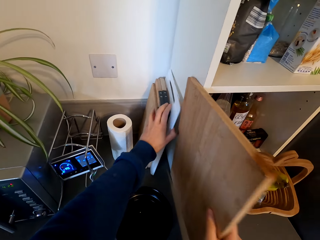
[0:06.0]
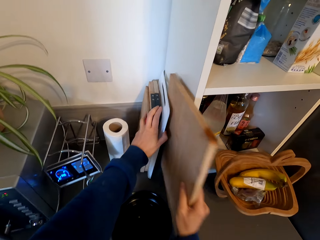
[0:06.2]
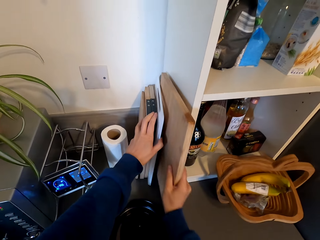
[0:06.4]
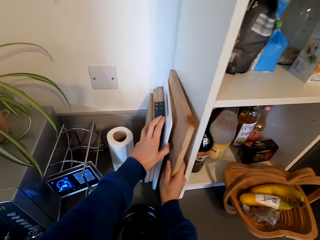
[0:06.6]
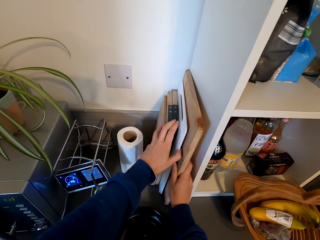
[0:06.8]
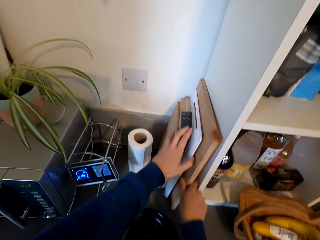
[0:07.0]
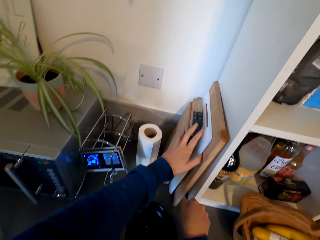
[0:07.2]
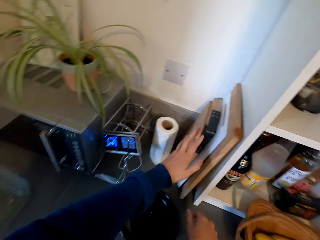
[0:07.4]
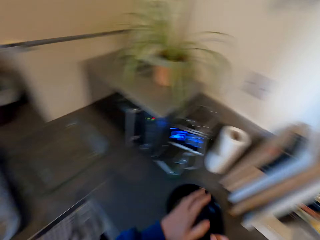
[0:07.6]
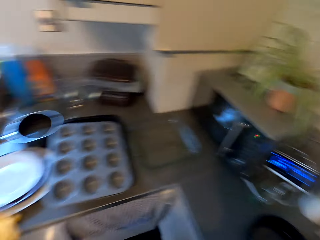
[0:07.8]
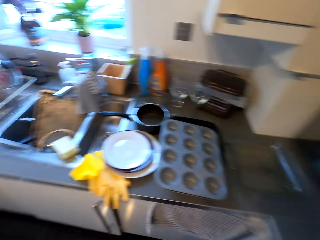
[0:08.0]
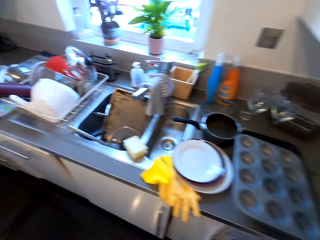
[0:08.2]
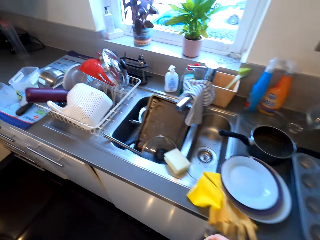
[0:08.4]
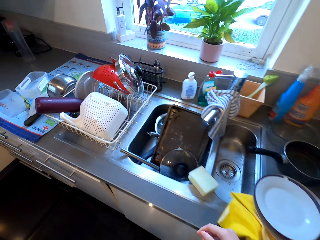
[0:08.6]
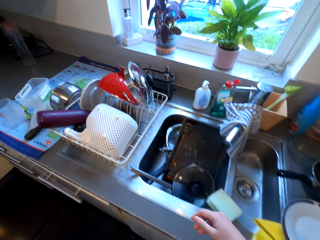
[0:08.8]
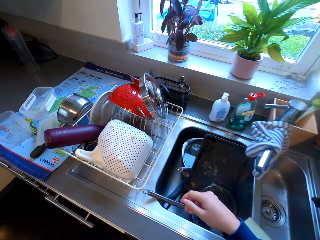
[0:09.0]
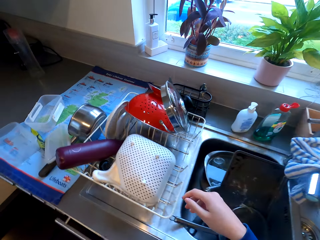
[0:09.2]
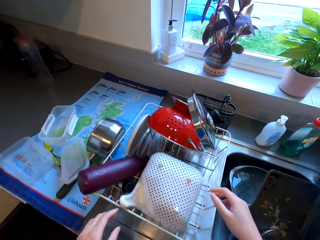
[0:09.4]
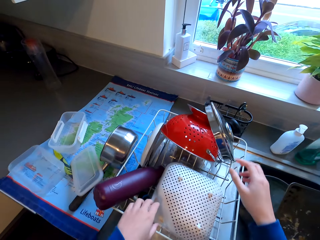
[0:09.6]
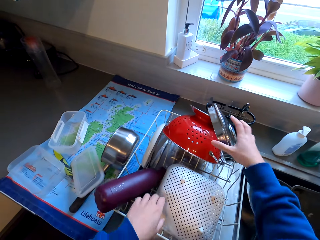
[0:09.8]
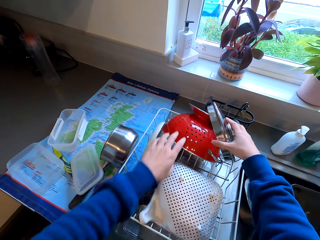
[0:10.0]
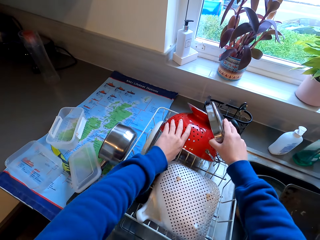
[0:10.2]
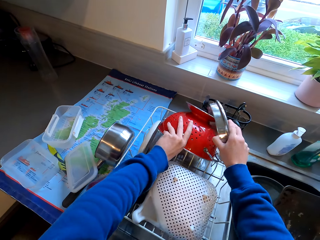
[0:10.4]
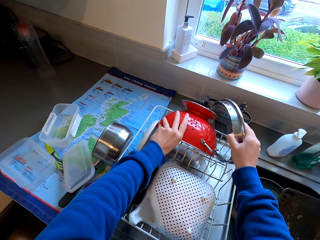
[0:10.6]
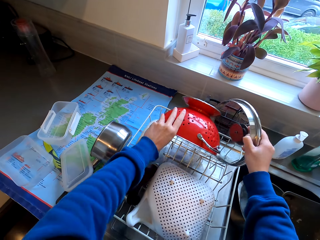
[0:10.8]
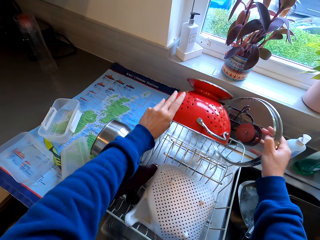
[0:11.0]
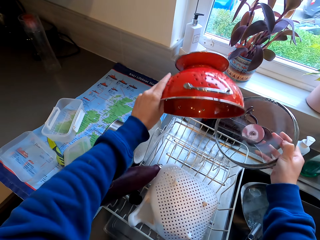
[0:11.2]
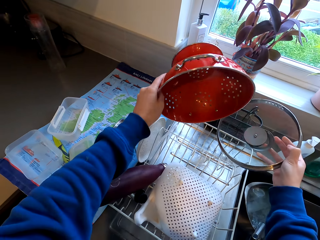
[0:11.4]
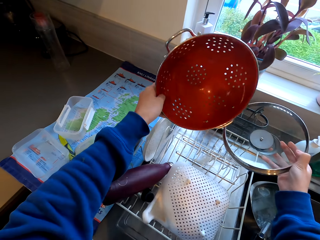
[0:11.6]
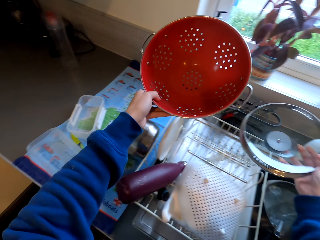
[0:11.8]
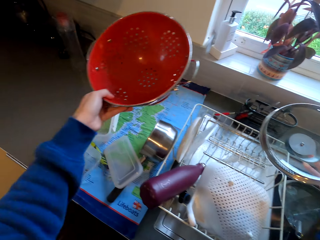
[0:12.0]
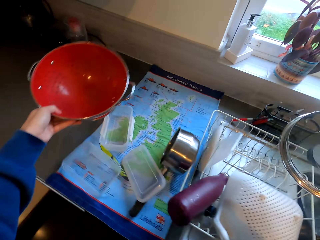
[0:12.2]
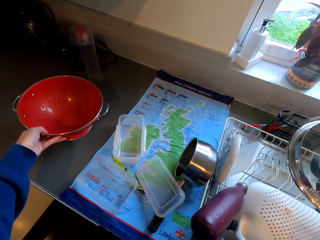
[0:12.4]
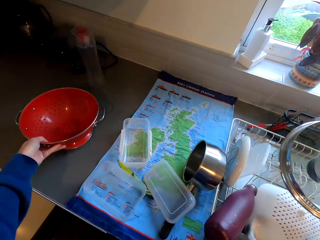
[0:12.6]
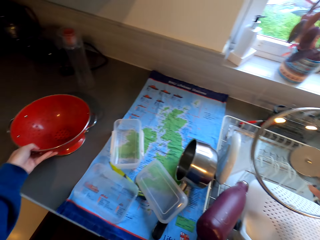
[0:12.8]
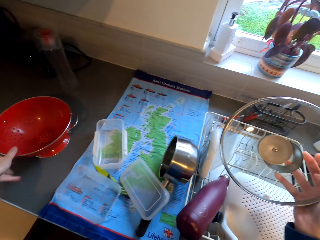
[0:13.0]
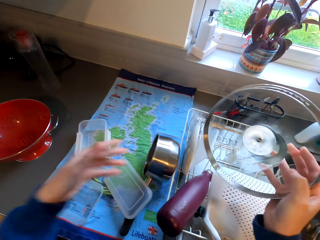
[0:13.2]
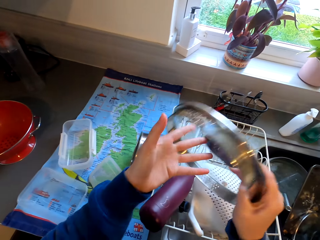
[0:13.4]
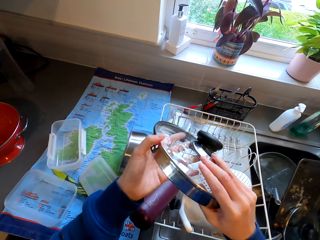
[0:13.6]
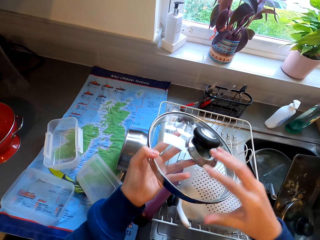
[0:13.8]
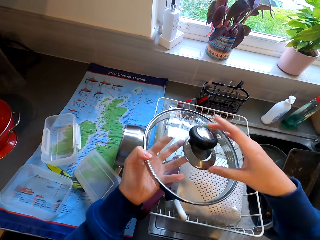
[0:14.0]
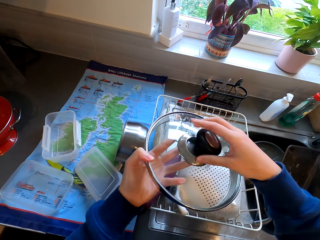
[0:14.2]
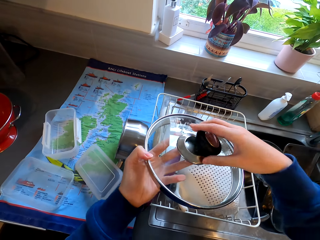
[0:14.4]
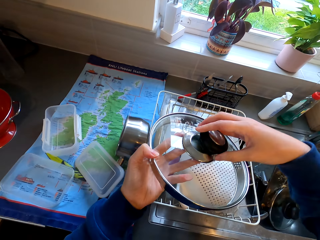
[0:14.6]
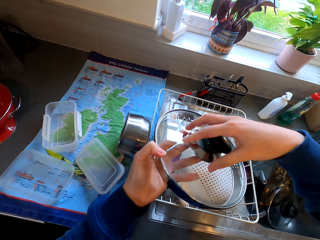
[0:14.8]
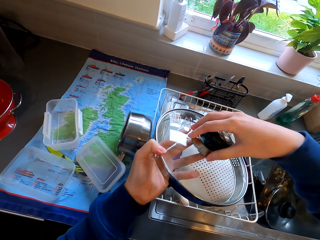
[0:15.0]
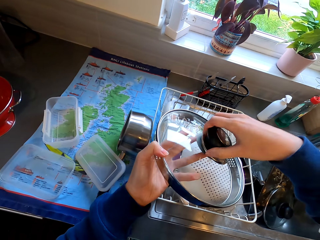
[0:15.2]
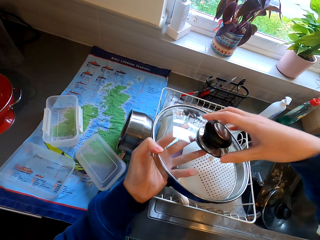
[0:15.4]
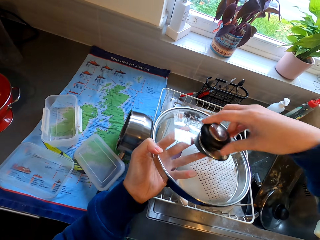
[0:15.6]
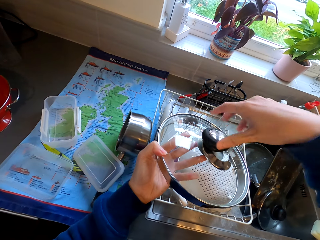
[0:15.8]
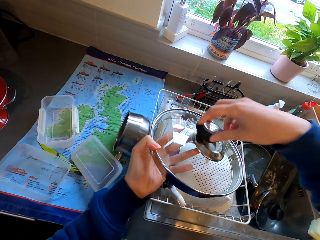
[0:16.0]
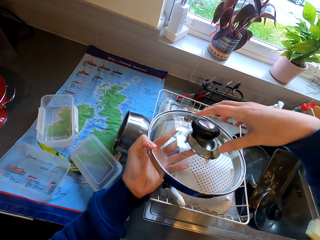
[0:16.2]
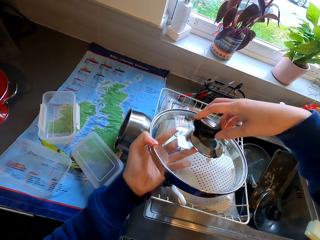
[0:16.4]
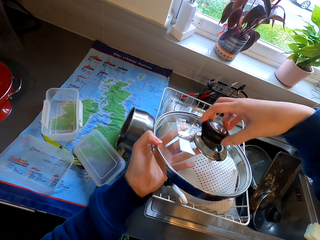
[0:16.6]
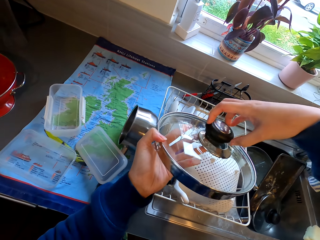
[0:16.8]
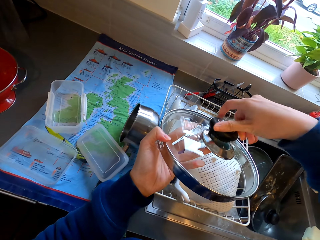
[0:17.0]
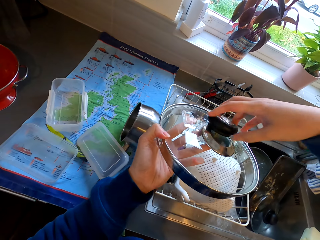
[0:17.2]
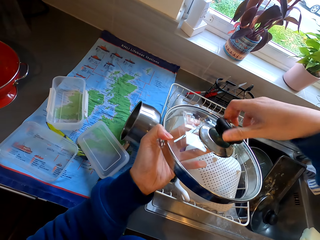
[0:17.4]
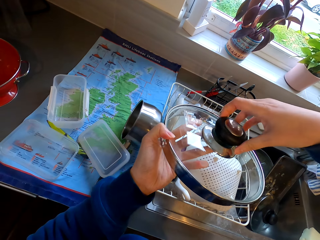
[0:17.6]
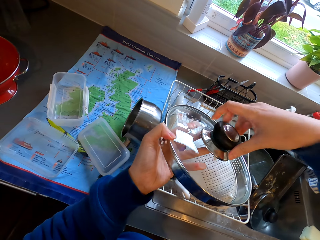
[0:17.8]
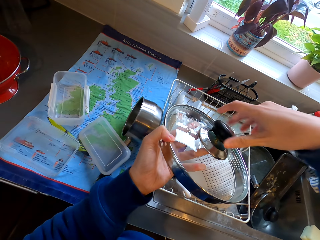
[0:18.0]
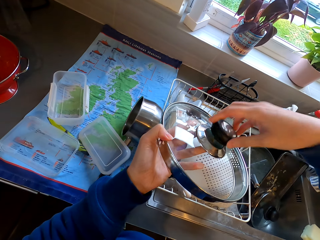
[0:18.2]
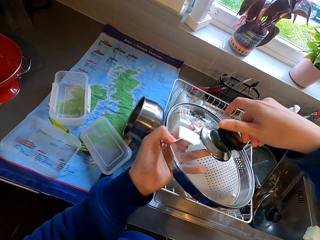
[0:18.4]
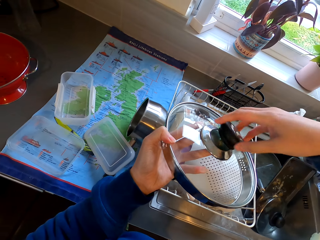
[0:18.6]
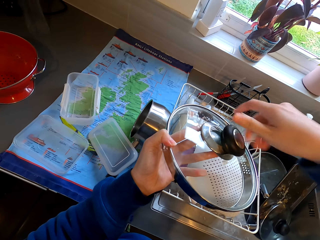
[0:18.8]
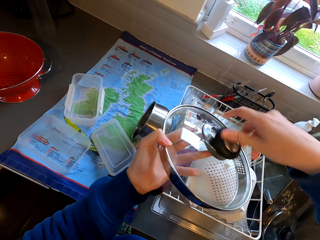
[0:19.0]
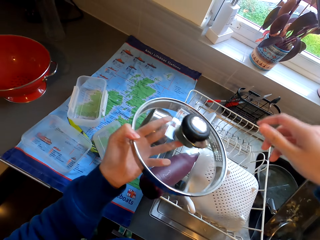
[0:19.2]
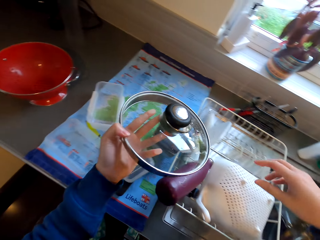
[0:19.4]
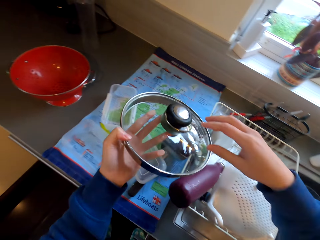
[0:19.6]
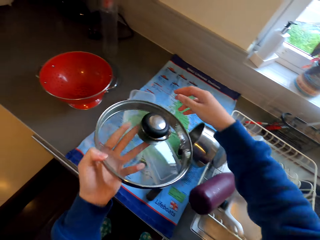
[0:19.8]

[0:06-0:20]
The camera wearer drops the chopping board. They look around the sink. They pick up the sieve bowl and the lid from the dish rack. They move towards the room. They drop a dish with the left hand. They touch the dishes with both hands. They put the sieve bowl on the table. They close the lid knob. They touch the dish with the right hand.

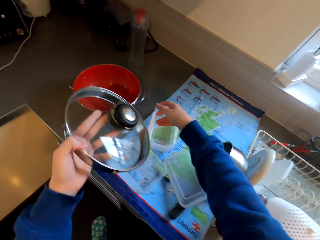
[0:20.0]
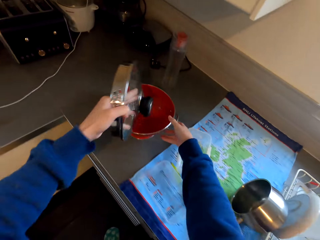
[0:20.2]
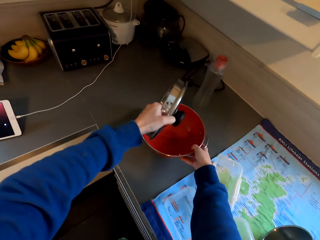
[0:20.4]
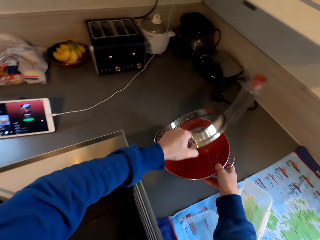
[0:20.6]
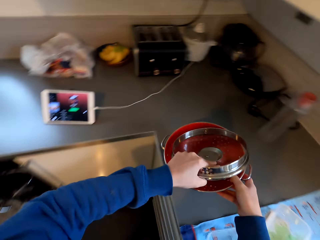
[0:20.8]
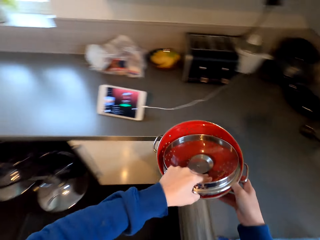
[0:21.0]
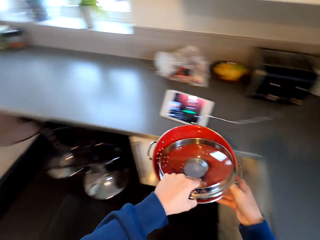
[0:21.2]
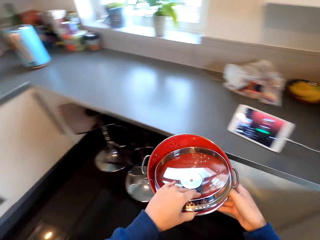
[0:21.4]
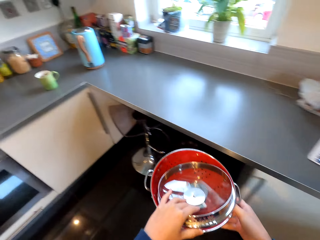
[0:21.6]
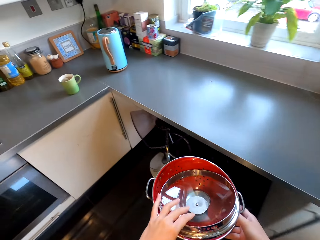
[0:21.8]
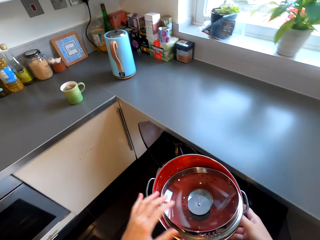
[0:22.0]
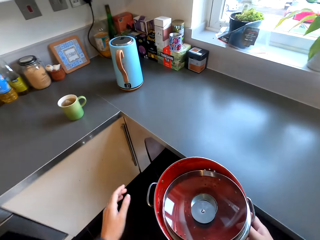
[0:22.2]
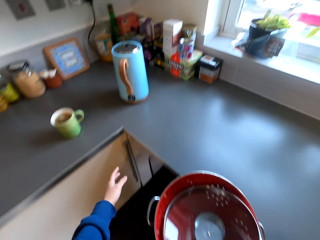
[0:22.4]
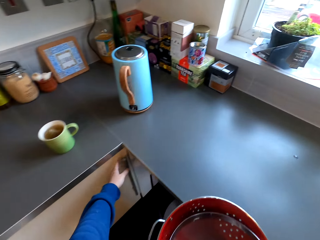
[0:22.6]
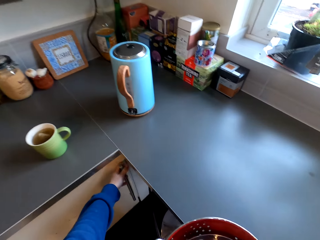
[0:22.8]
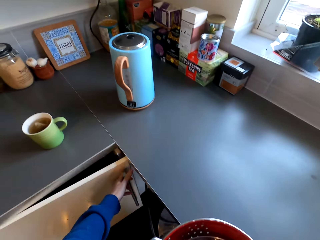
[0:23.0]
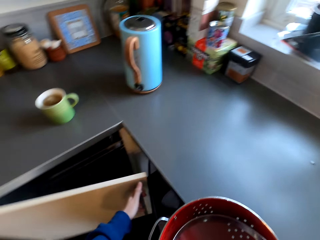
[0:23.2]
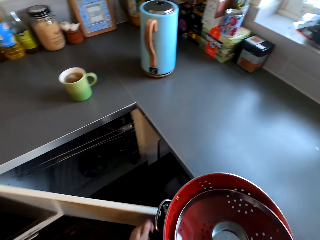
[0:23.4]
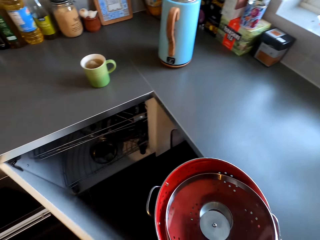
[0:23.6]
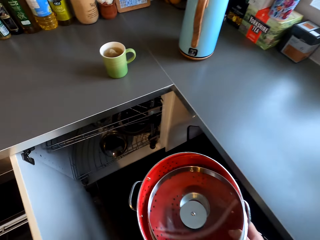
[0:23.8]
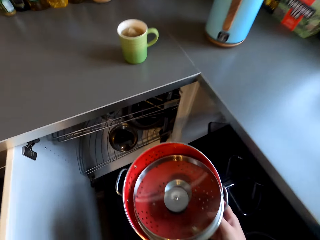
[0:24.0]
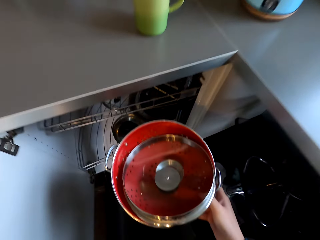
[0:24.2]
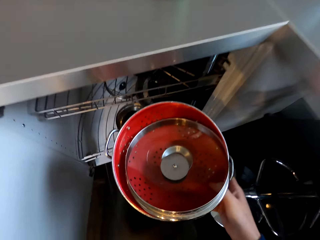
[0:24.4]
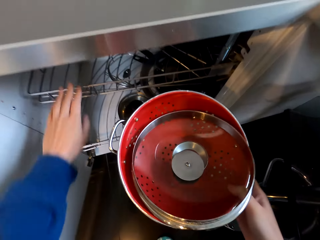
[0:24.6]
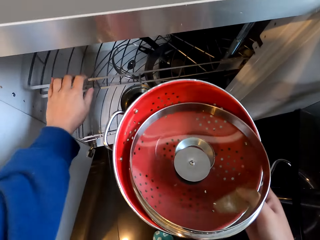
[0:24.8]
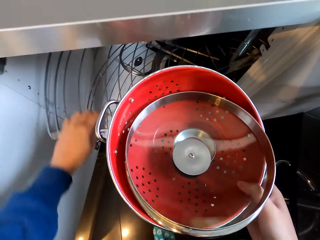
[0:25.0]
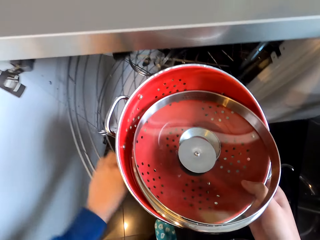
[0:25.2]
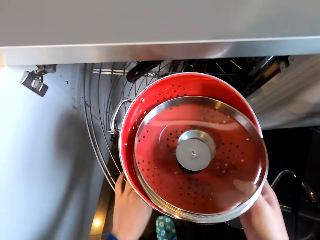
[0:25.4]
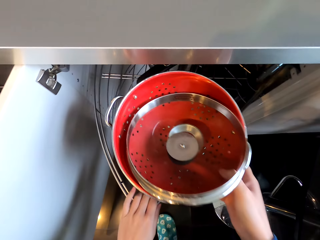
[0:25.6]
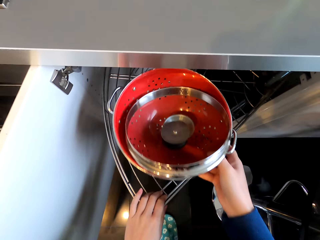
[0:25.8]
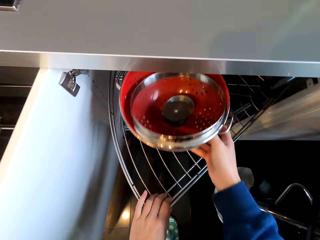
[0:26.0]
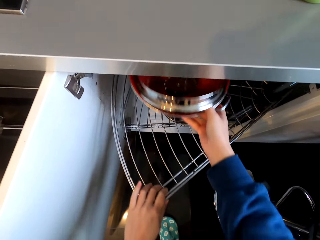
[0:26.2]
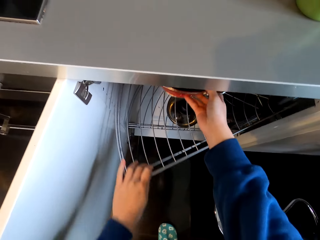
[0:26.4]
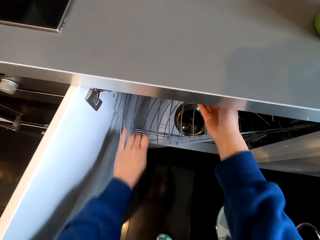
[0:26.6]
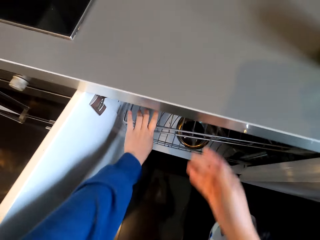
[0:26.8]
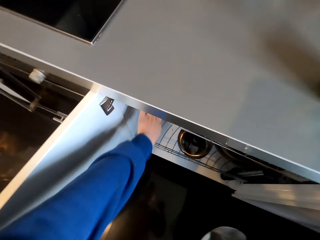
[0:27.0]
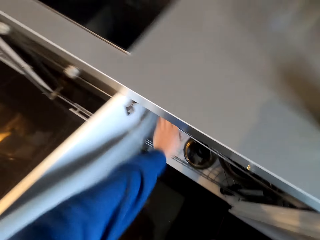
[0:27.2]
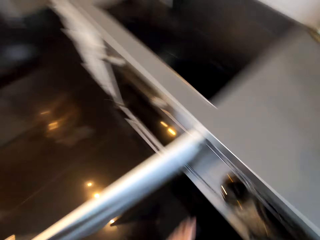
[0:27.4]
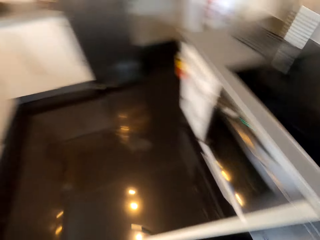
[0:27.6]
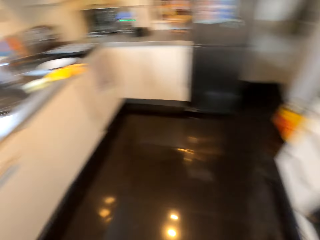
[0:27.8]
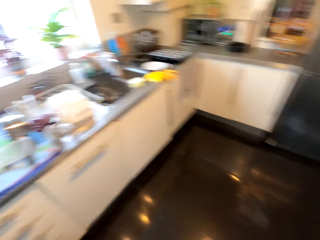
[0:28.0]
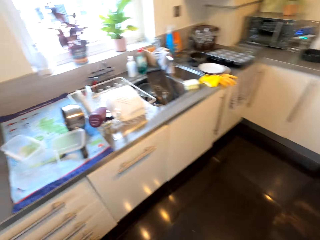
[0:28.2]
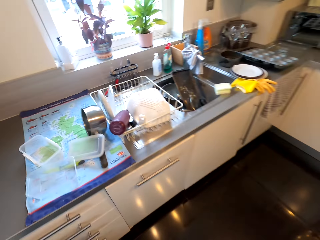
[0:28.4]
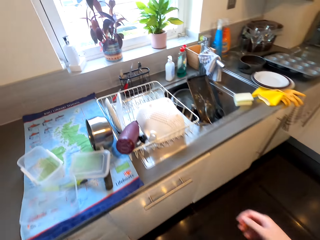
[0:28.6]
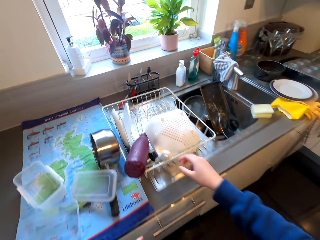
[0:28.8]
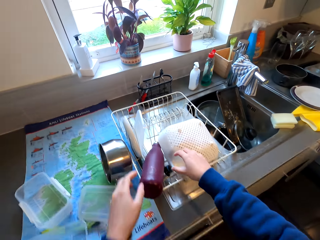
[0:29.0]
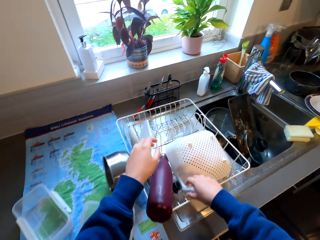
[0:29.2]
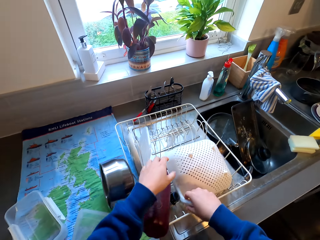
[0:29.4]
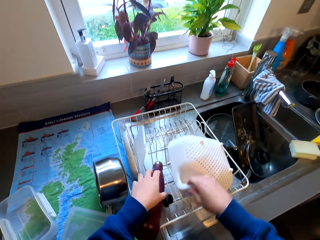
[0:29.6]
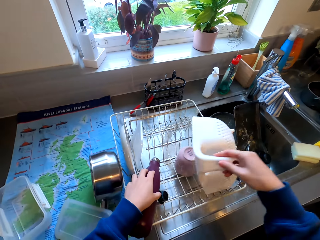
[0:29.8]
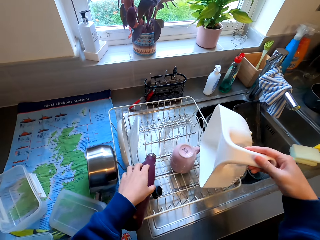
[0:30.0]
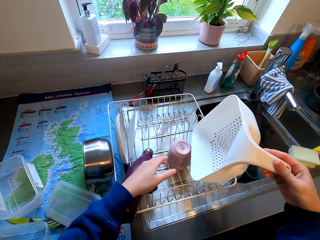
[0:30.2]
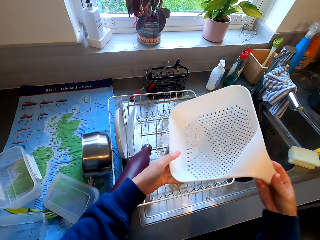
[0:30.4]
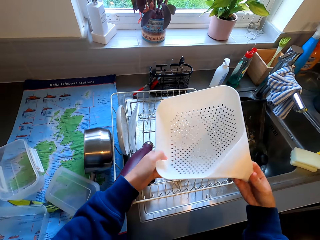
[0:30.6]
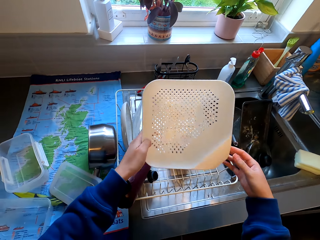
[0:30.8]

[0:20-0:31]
The camera wearer puts the lid in the sieve bowl. They put the dish in the cupboard with both hands. They touch the dish with both hands. They open the cupboard with the left hand. They move out the dish rack. They put the sieve bowl and the lid in the dish rack. They move in the dish rack. They look around the kitchen. They move towards the room. They pick up the sieve and the cup from the dish rack. They touch the dish with both hands.
